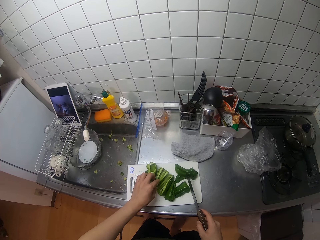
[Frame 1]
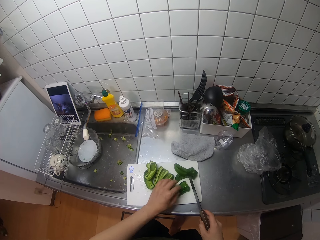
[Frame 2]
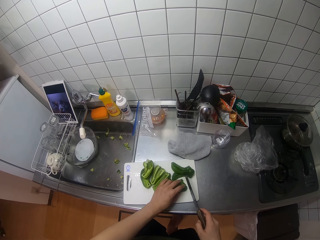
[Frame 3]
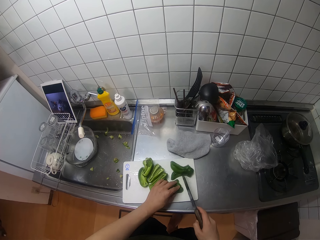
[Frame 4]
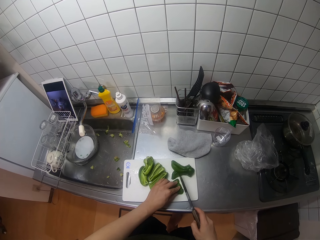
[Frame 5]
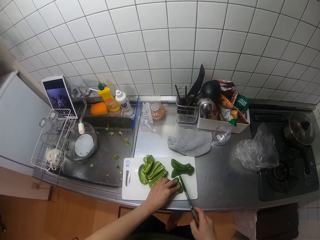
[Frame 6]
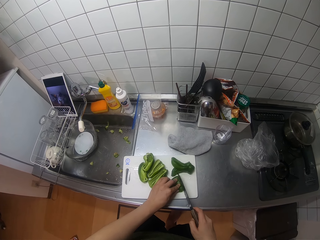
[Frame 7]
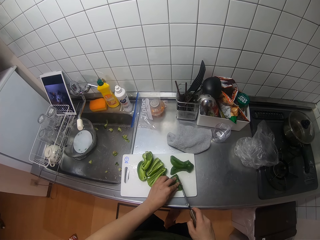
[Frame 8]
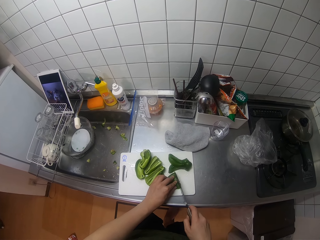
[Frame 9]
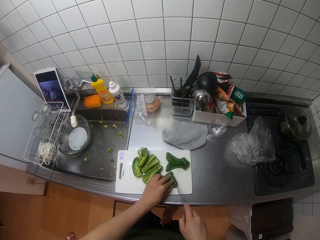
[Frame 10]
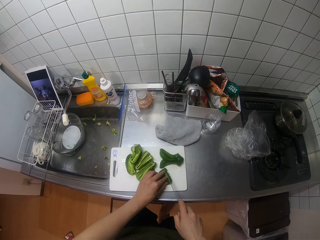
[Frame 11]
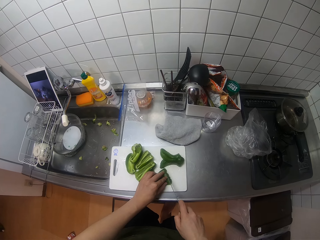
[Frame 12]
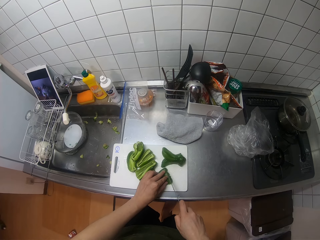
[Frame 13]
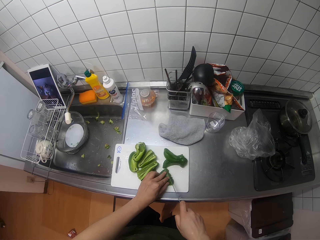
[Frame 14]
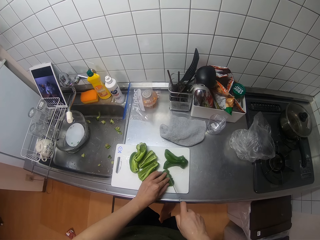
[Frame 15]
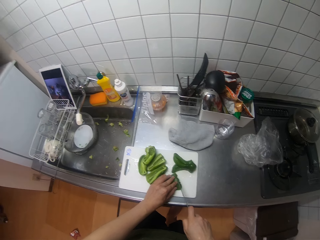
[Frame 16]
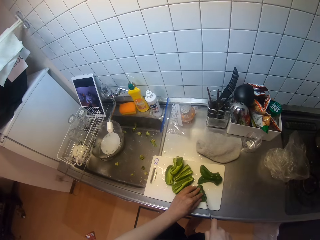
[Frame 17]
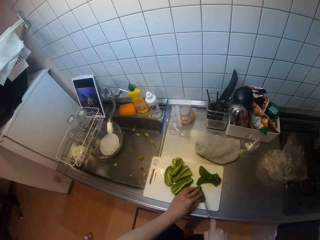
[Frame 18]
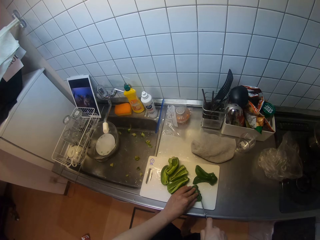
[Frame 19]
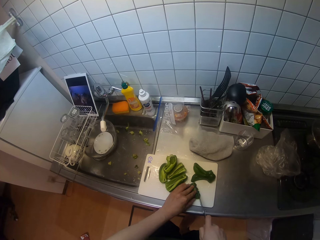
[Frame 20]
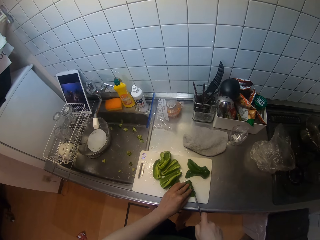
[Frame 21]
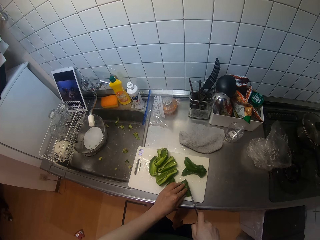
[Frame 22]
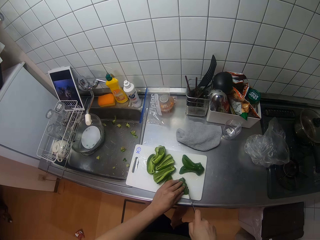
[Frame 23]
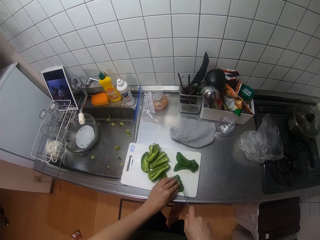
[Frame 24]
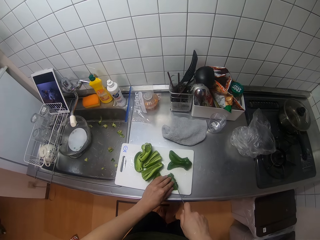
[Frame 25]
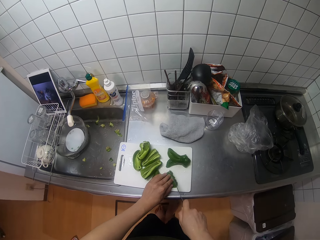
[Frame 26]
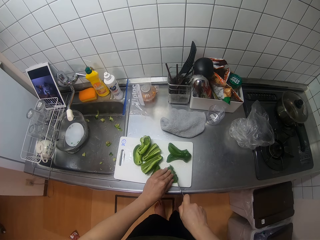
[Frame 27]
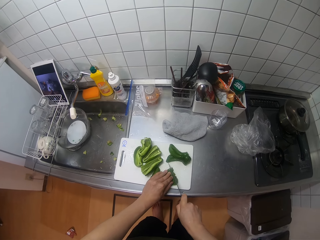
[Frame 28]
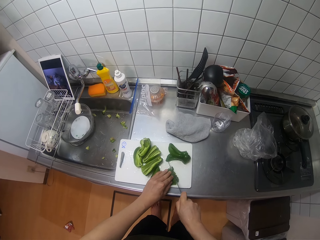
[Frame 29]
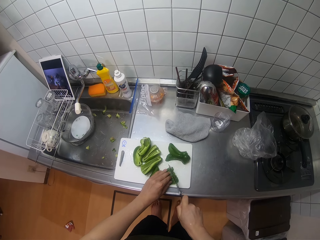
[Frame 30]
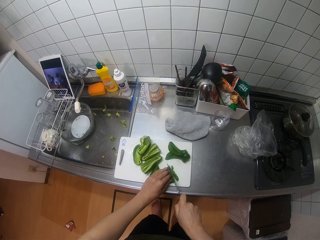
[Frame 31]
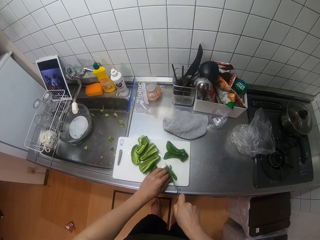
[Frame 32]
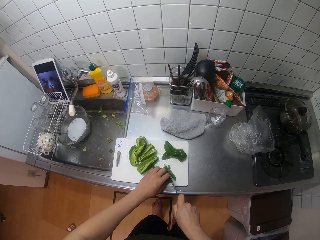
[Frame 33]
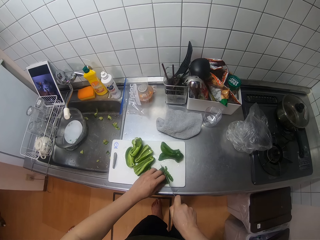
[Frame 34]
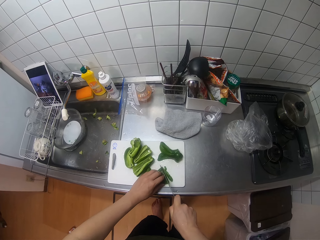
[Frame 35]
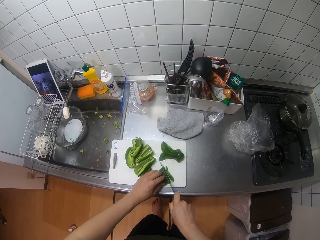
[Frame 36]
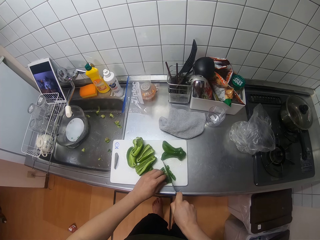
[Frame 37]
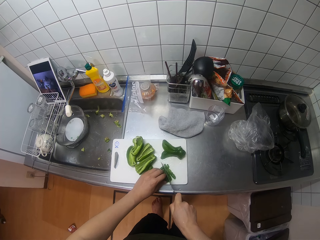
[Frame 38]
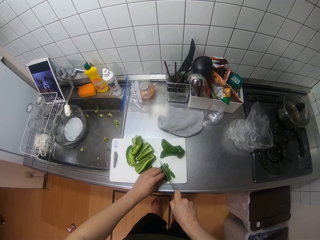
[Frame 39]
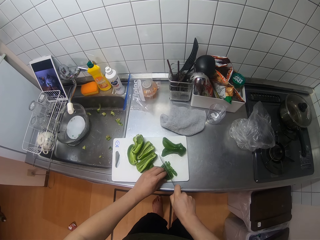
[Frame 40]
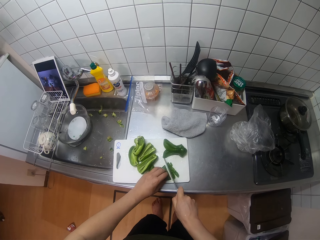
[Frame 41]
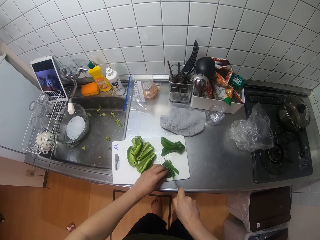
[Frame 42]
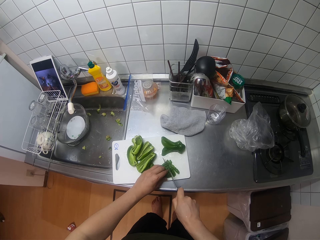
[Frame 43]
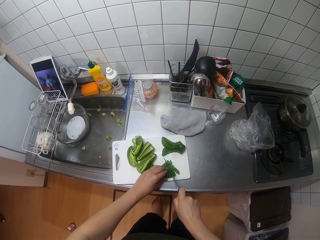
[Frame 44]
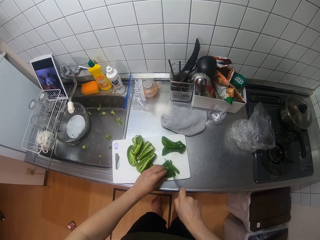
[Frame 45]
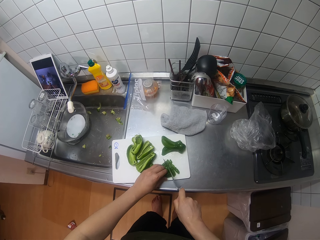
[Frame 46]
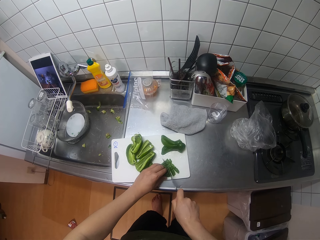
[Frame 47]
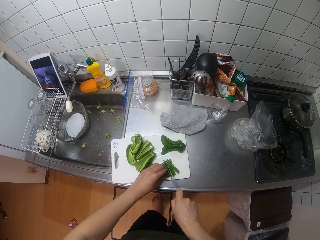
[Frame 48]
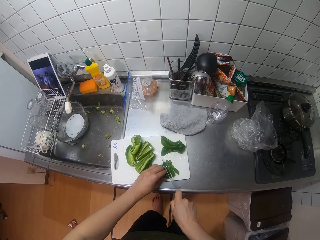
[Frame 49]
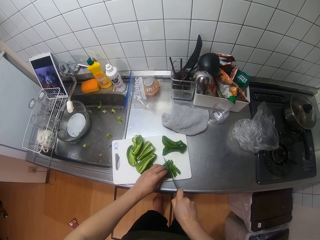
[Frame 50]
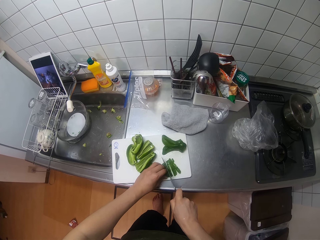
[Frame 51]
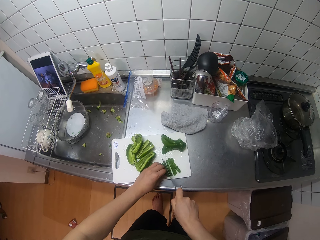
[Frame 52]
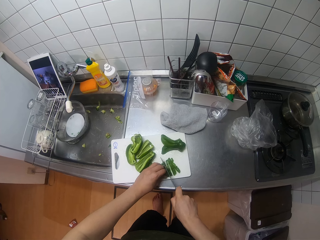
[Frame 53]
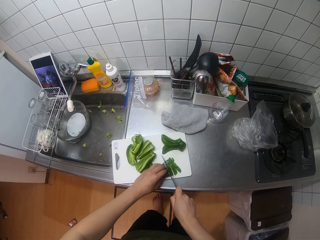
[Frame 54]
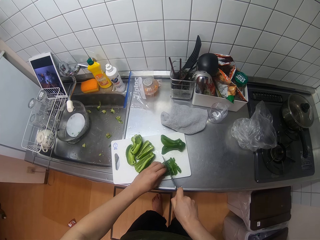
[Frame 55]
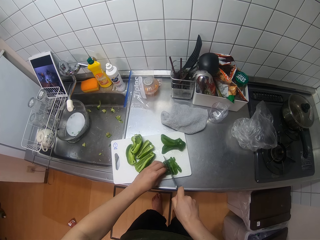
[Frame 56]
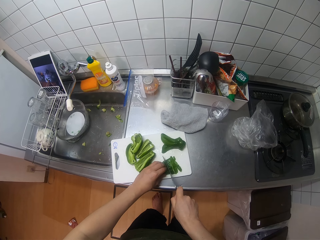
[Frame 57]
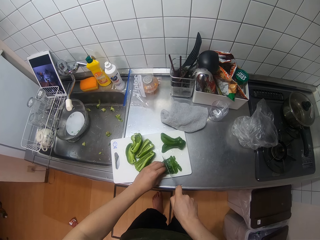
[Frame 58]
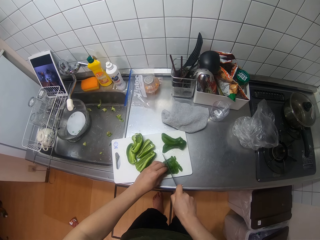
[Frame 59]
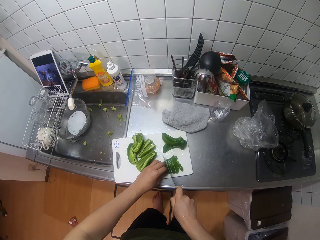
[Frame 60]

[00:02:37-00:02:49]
The camera wearer cuts the pepper seeds with the knife in her right hand.

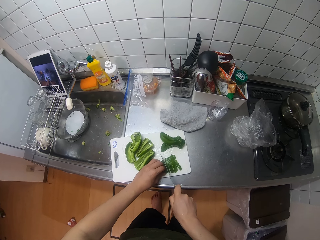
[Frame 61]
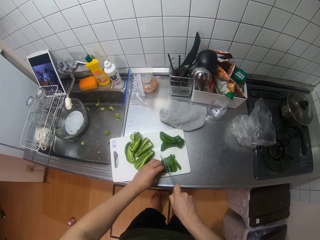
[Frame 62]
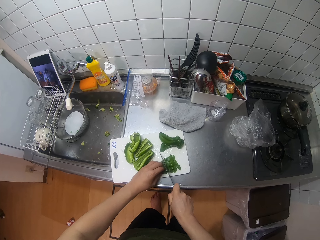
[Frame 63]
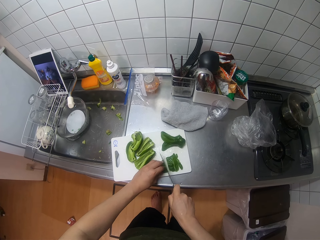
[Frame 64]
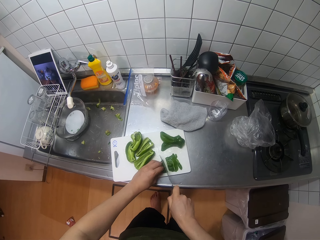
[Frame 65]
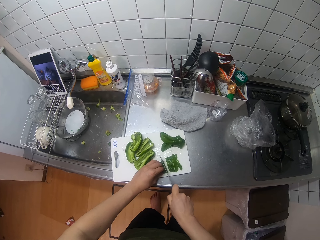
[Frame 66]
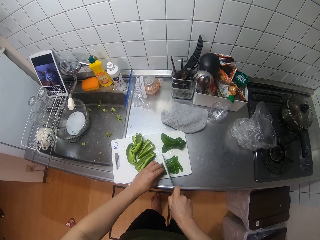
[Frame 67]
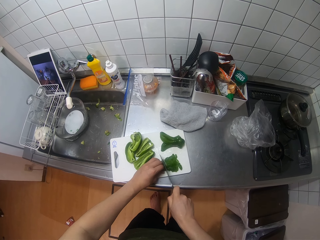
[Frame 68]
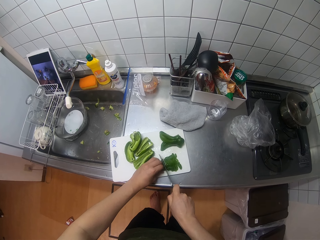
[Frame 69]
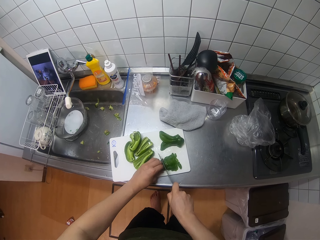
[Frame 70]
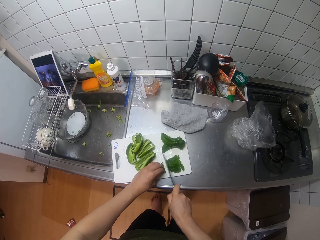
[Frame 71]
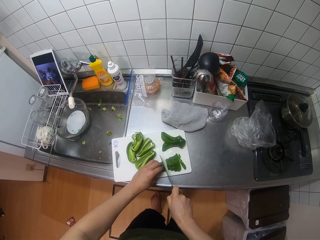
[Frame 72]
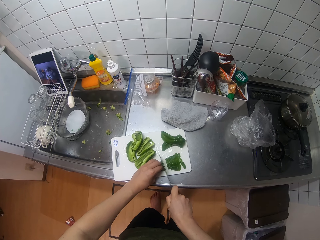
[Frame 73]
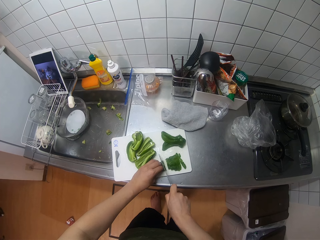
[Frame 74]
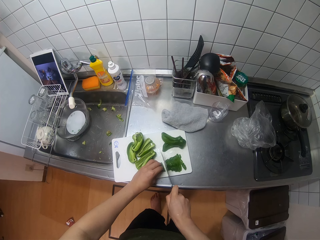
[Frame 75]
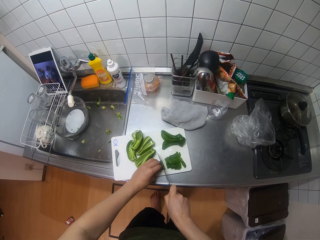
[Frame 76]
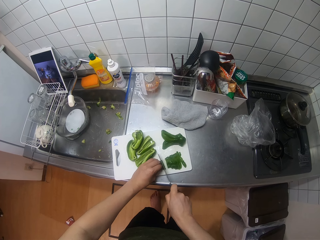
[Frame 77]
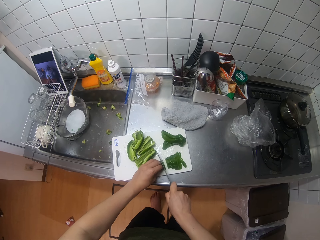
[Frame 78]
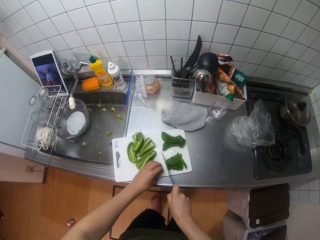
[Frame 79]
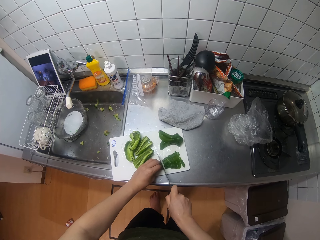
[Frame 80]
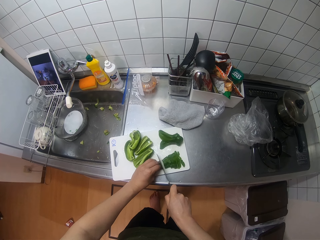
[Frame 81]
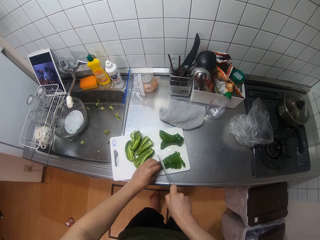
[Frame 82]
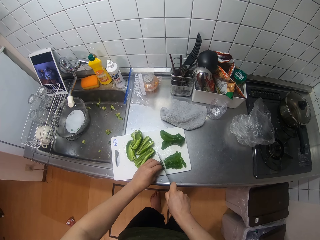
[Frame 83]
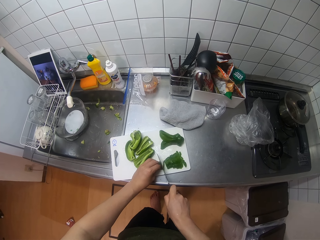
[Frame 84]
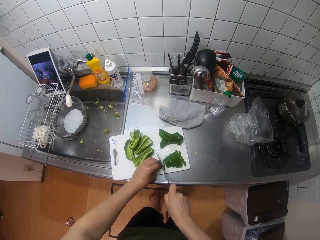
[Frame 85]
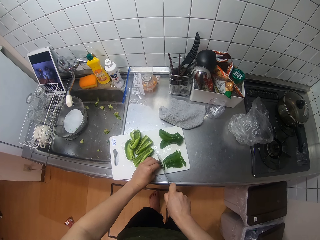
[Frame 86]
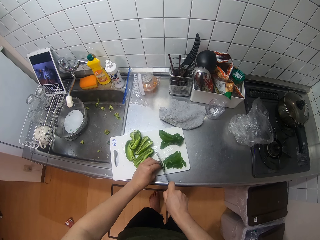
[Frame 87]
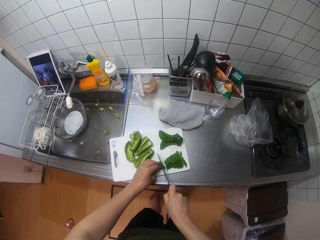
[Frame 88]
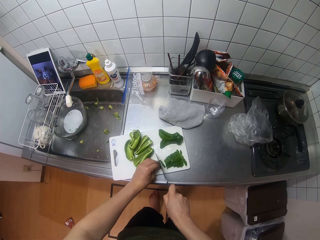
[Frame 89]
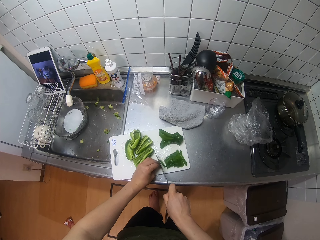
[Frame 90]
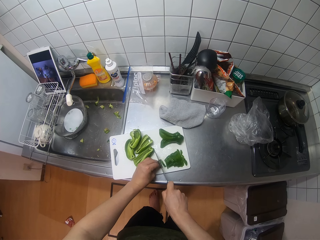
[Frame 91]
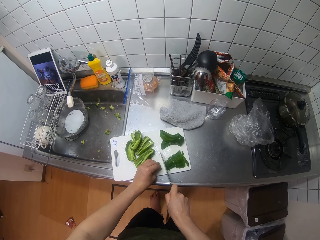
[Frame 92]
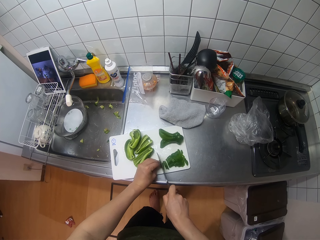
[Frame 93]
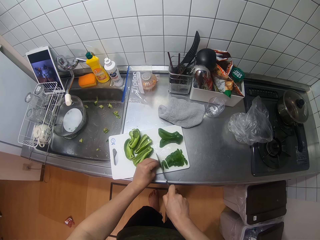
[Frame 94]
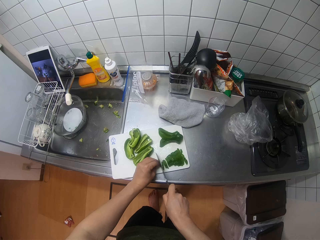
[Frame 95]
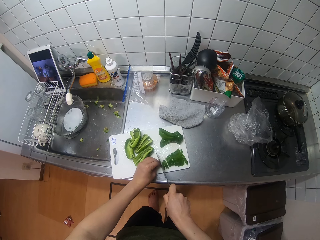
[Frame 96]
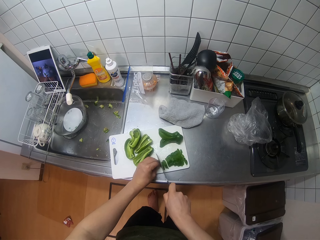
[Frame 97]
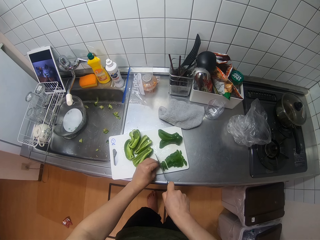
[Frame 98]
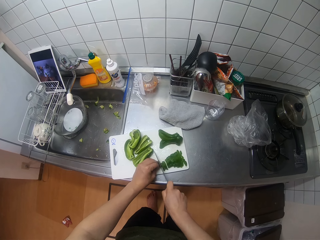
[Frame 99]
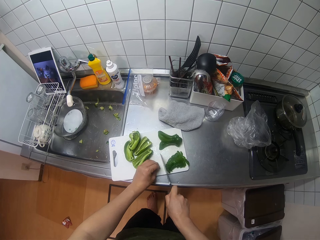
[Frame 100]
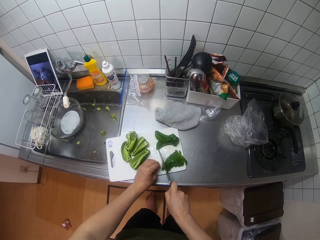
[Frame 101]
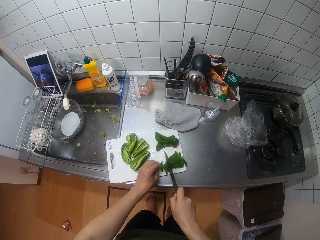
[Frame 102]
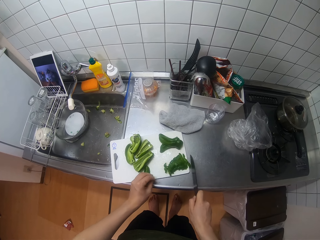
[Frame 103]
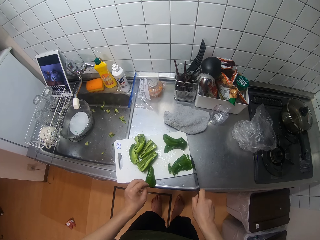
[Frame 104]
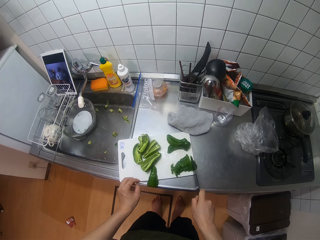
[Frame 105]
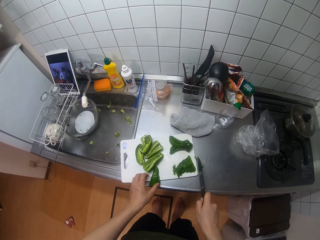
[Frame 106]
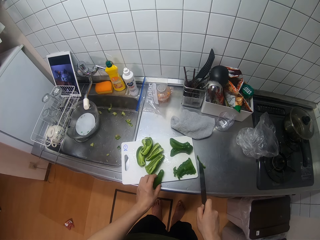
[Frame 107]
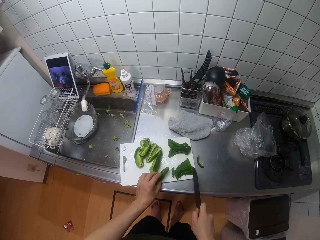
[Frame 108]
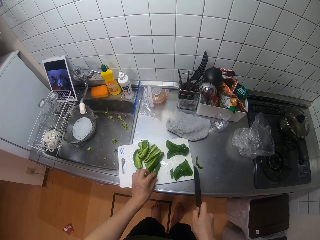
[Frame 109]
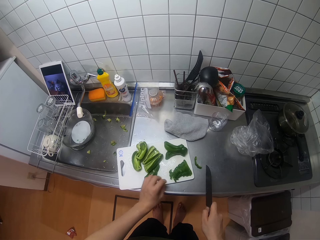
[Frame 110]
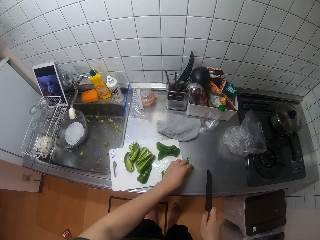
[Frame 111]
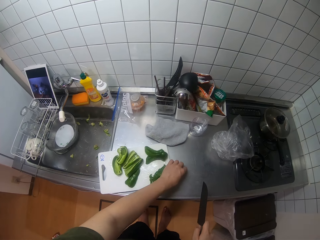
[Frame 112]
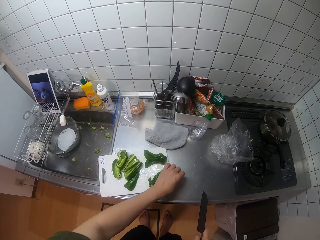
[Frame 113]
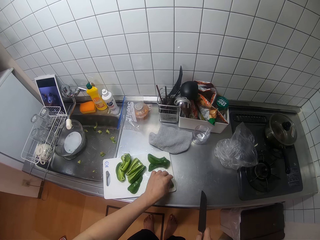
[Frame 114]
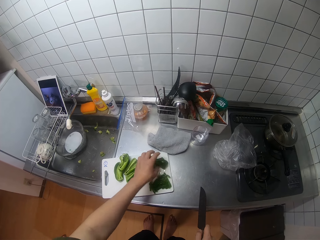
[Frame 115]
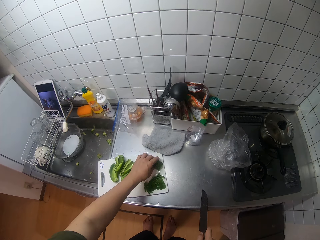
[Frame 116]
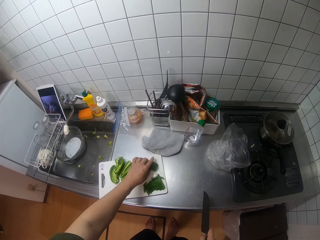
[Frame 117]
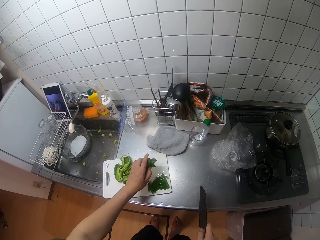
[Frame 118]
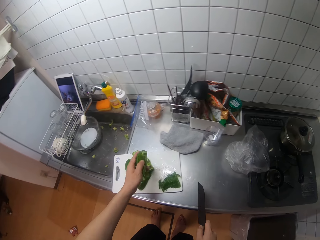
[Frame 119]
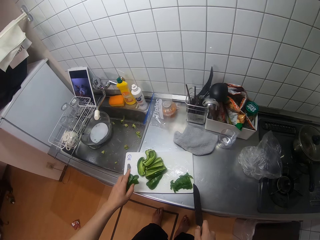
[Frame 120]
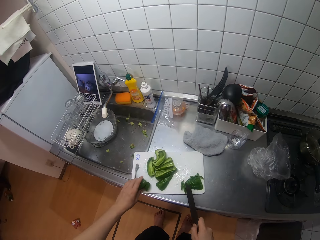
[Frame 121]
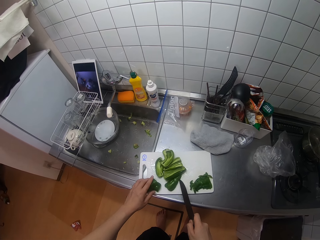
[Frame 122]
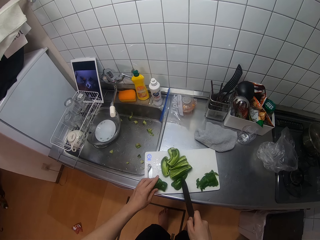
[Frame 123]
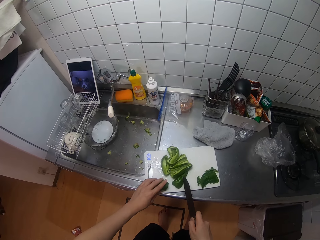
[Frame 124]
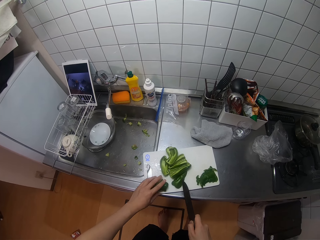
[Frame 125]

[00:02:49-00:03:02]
The camera wearer picks up a chopped piece of pepper from the top of the kitchen sink with her left hand. She picks another pepper seed from the chopping board with her left hand.
